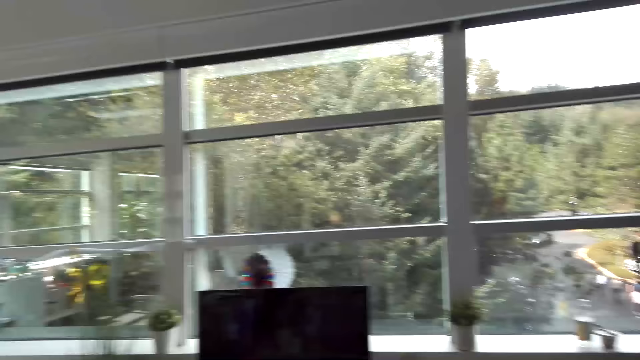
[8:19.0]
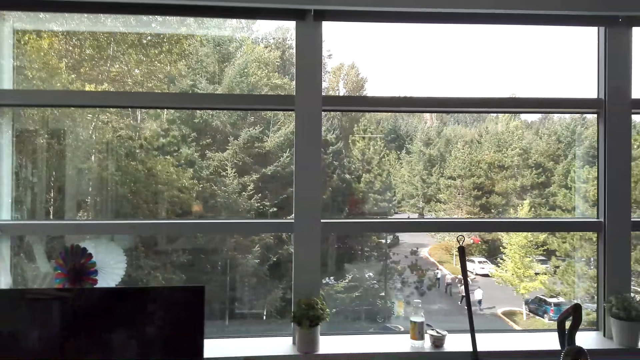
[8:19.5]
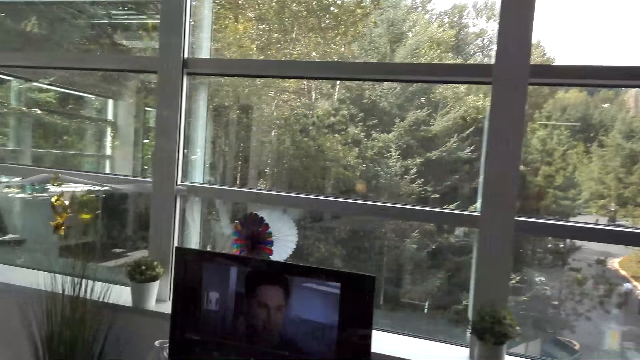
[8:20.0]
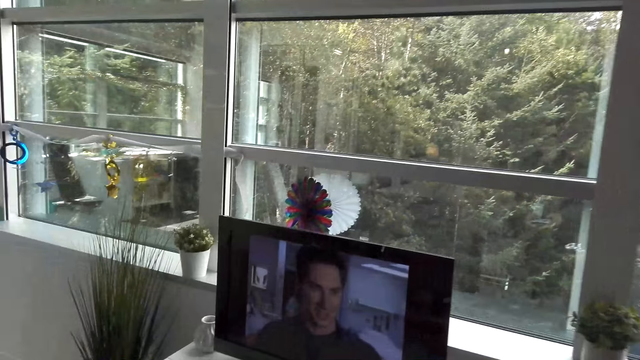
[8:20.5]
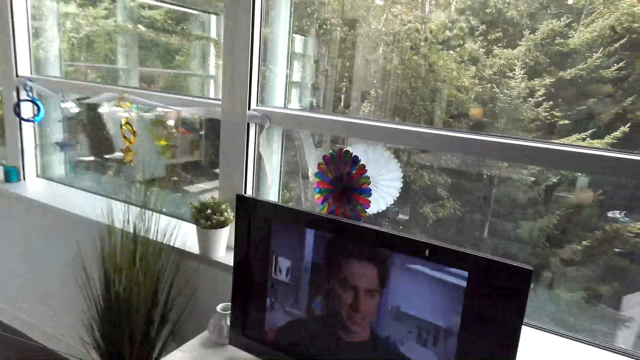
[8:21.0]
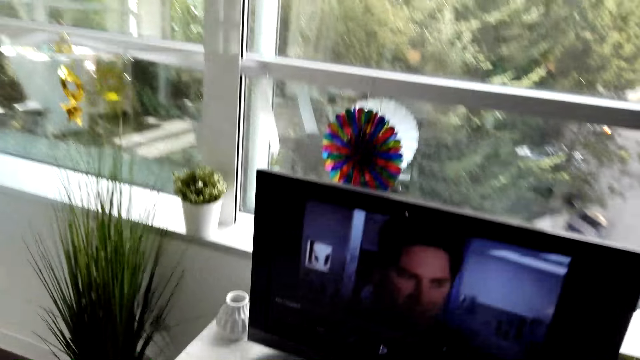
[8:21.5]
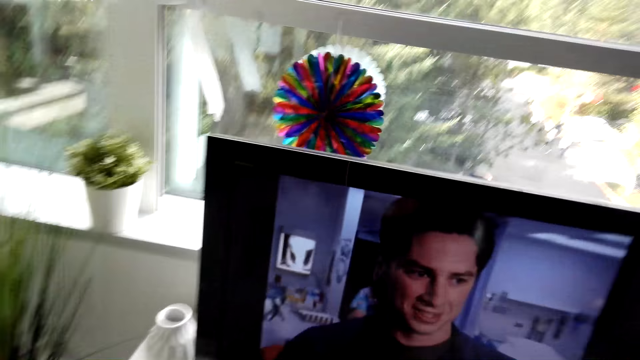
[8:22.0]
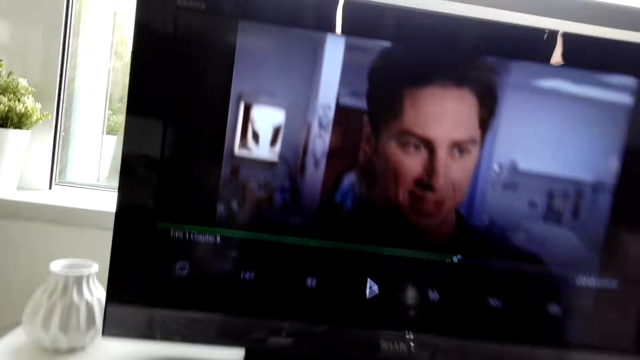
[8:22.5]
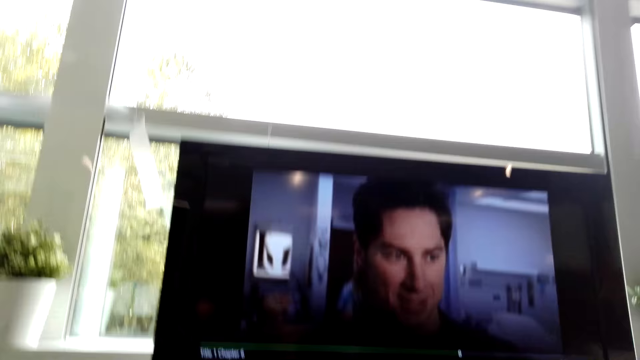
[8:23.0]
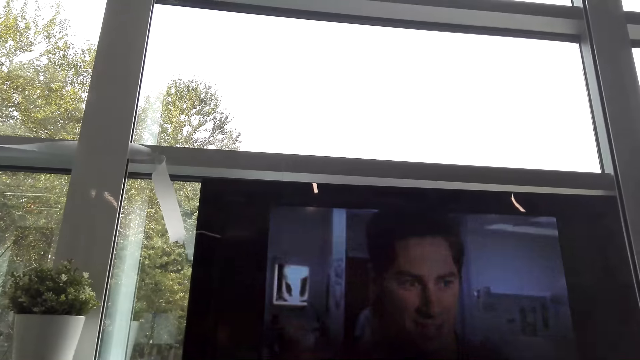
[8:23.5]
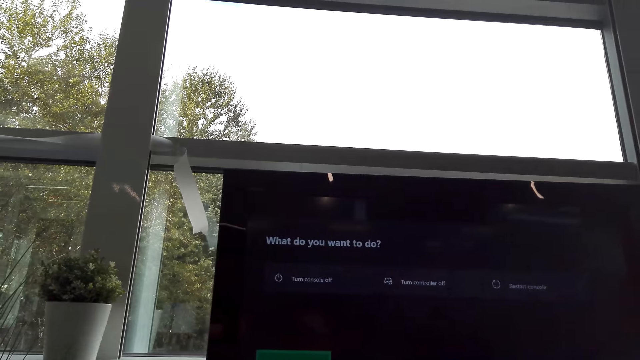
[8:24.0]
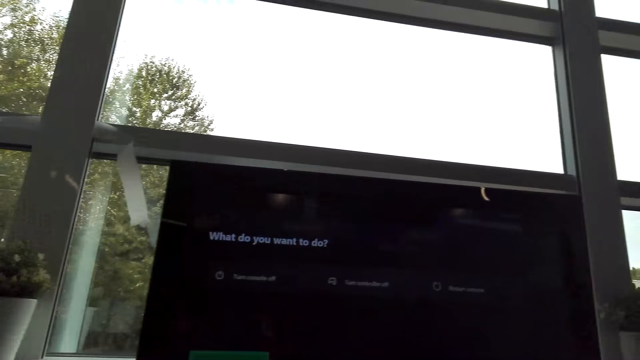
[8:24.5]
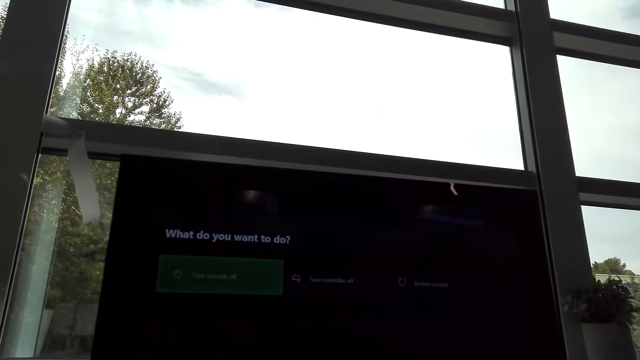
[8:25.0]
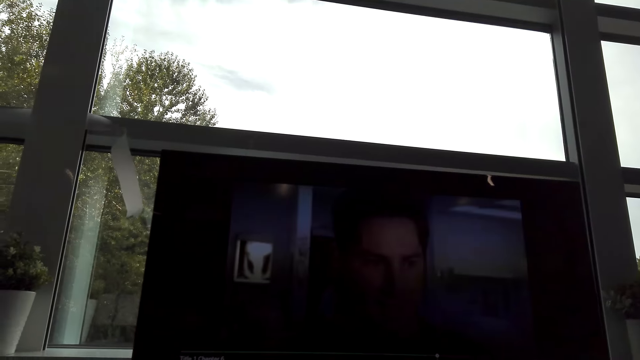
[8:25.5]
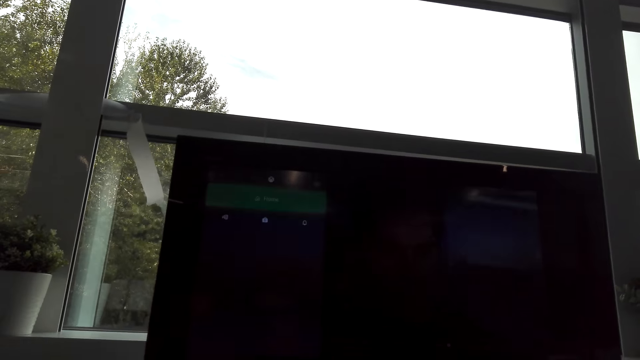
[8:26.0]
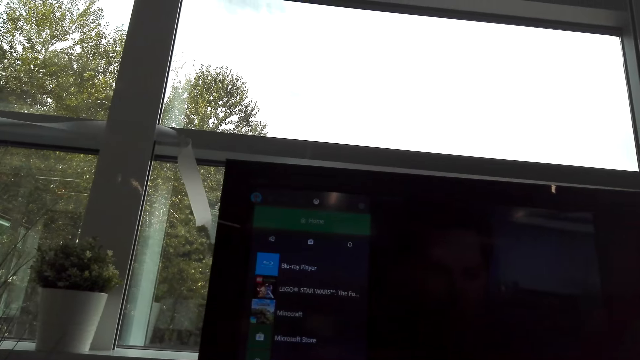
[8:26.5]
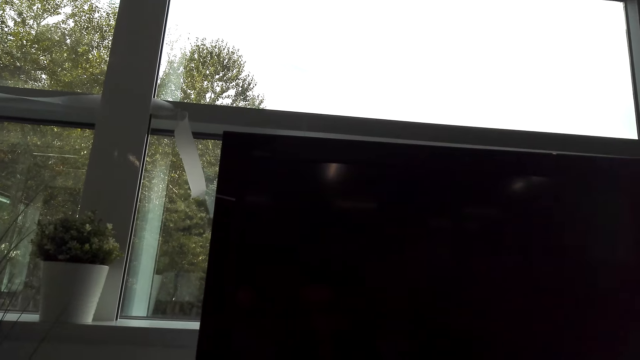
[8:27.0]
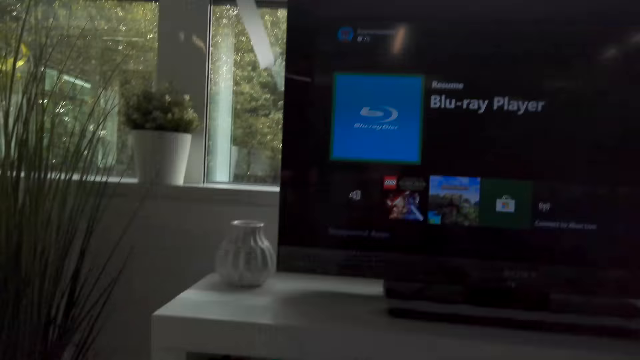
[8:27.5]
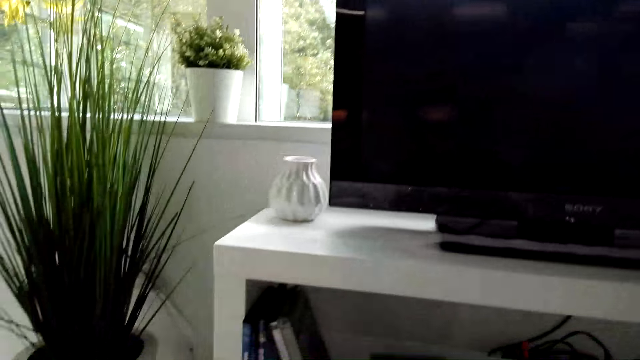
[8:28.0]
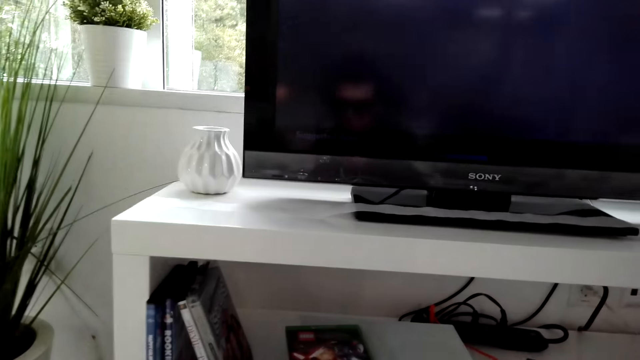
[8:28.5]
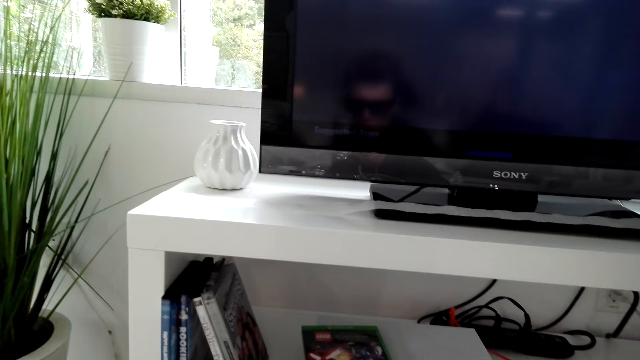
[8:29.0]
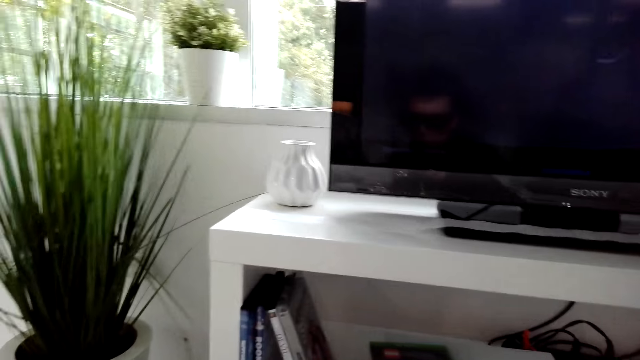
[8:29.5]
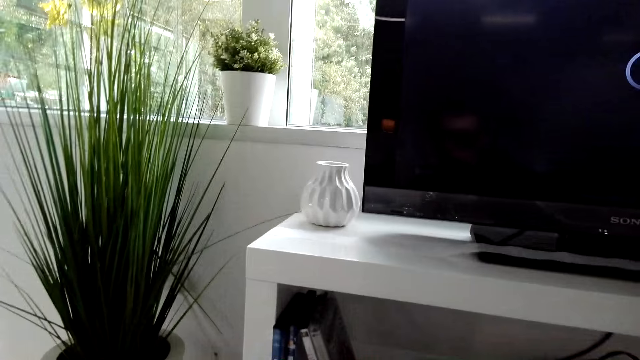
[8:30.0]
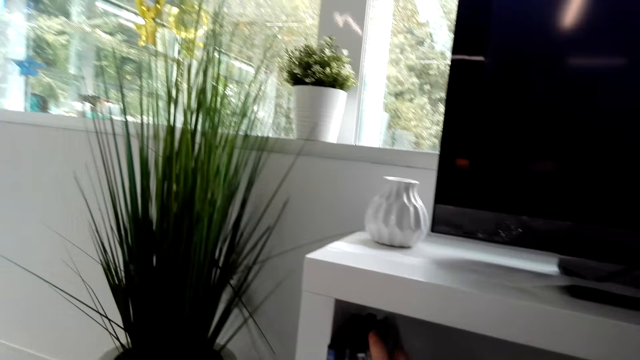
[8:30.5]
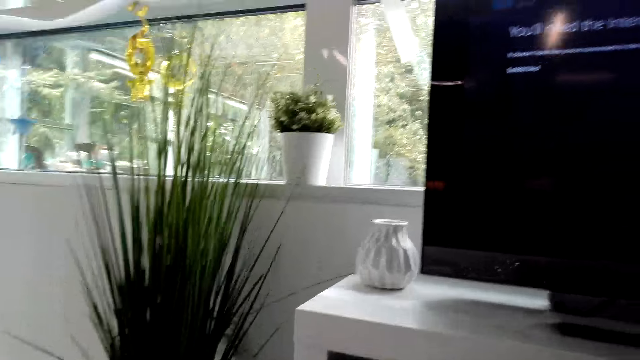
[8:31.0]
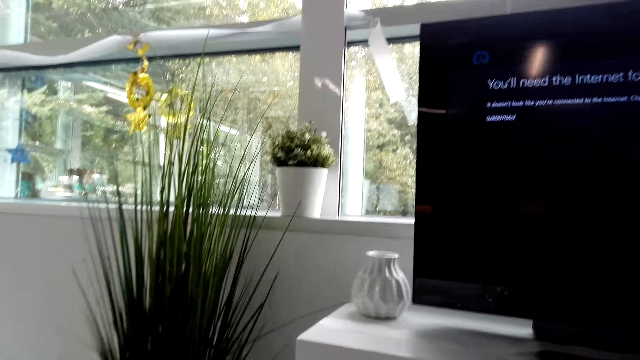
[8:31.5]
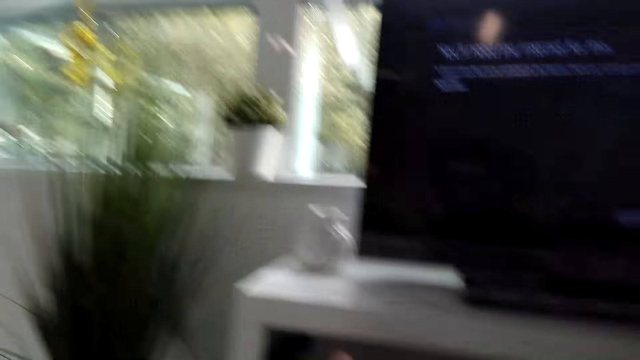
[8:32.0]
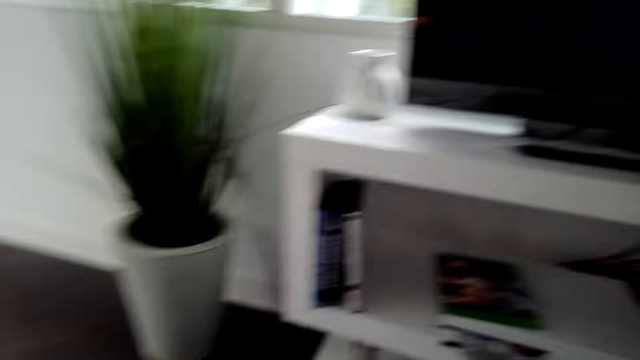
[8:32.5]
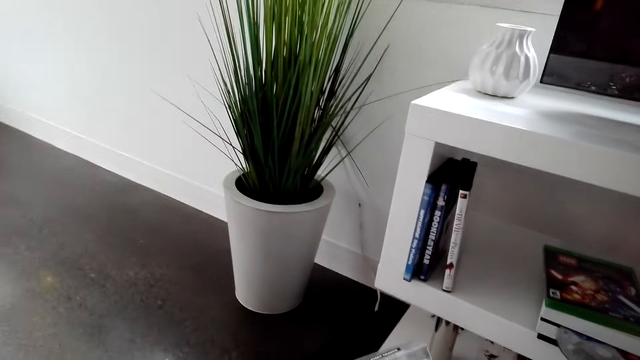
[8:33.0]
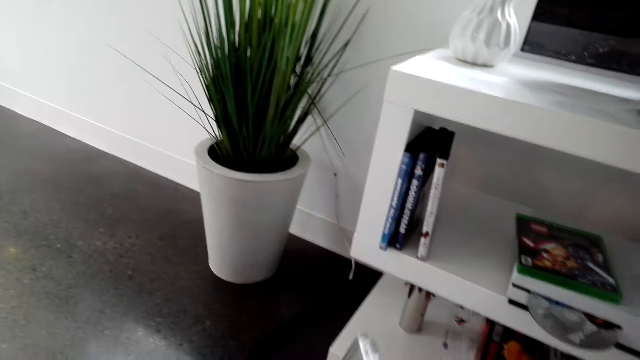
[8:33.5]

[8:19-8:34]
The camera wearer walks towards the television. They turn on the television. They bend beside the television. They operate the television. They look aside.

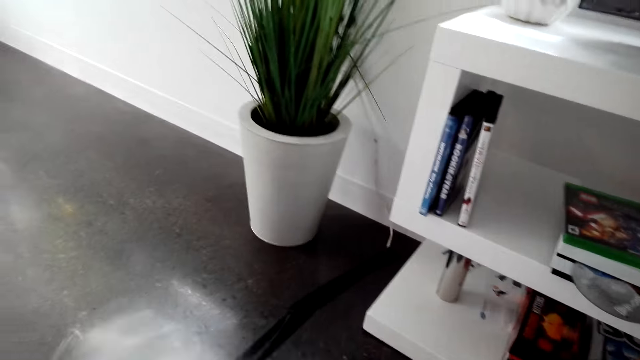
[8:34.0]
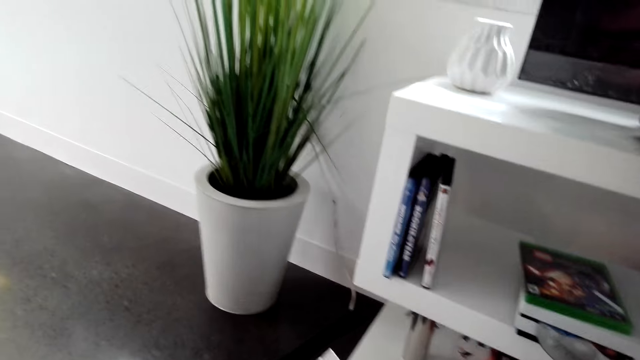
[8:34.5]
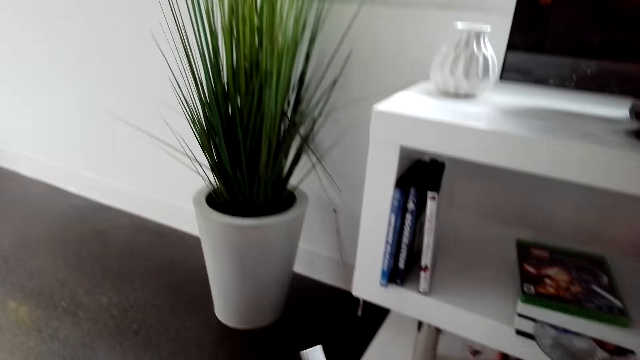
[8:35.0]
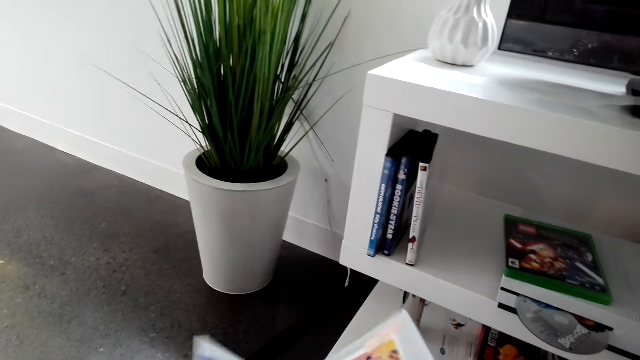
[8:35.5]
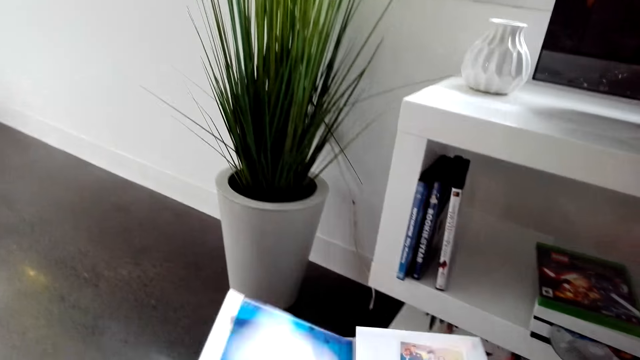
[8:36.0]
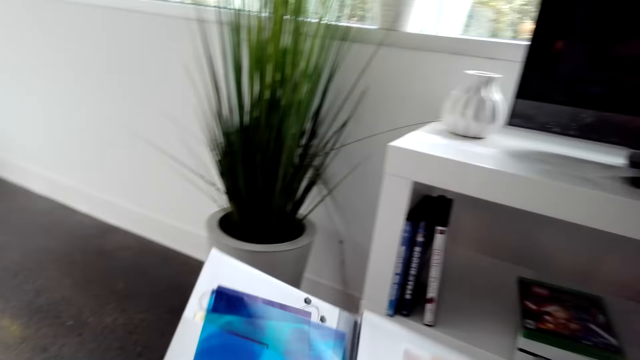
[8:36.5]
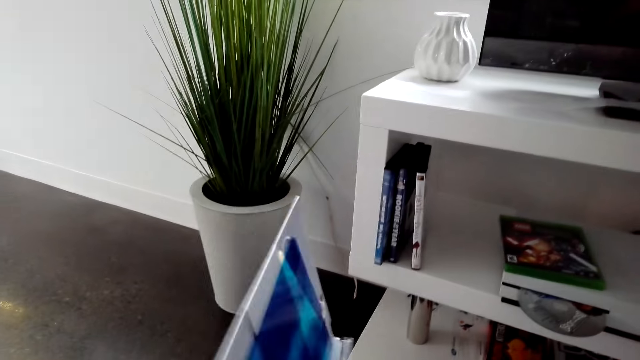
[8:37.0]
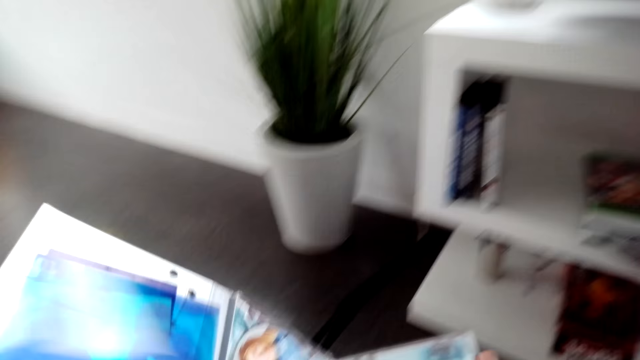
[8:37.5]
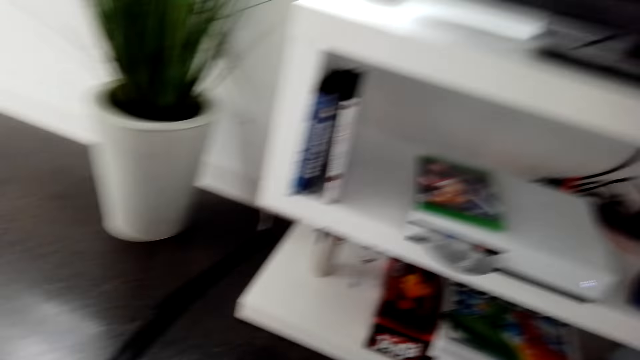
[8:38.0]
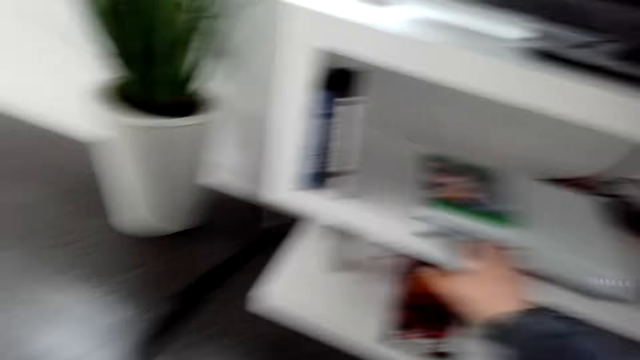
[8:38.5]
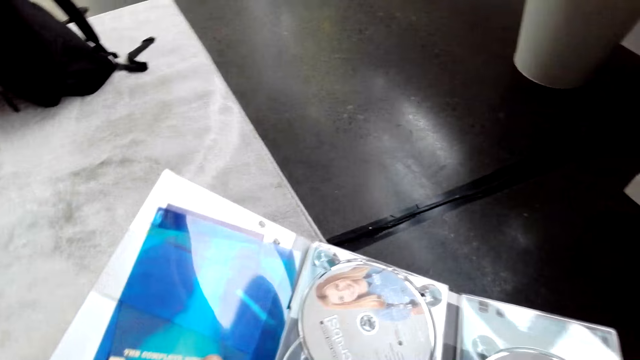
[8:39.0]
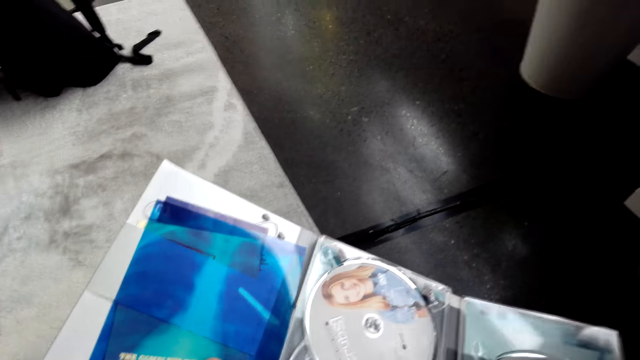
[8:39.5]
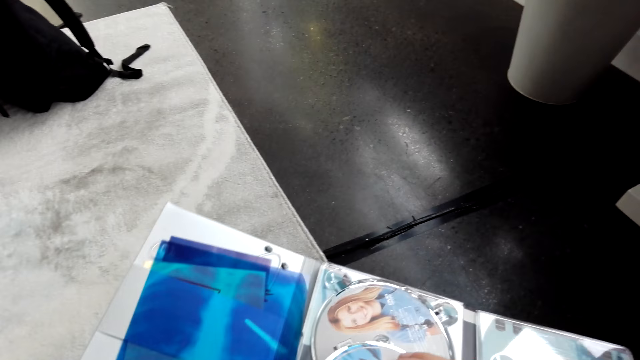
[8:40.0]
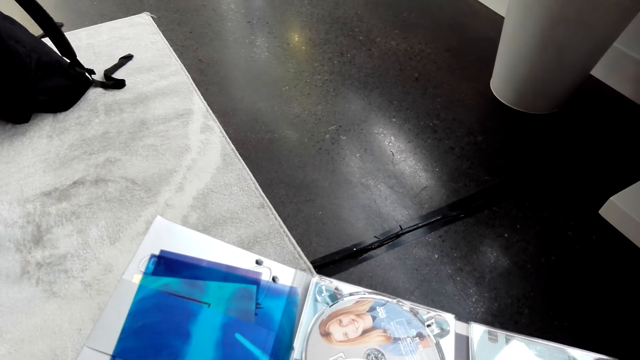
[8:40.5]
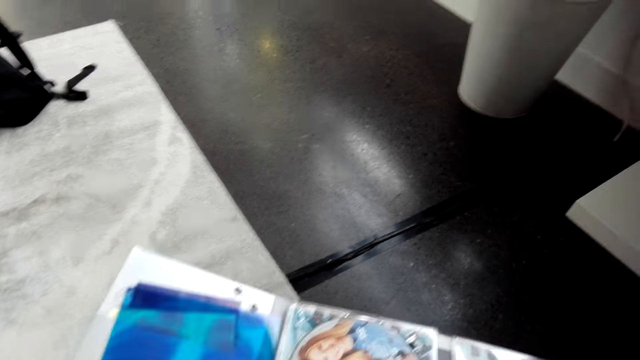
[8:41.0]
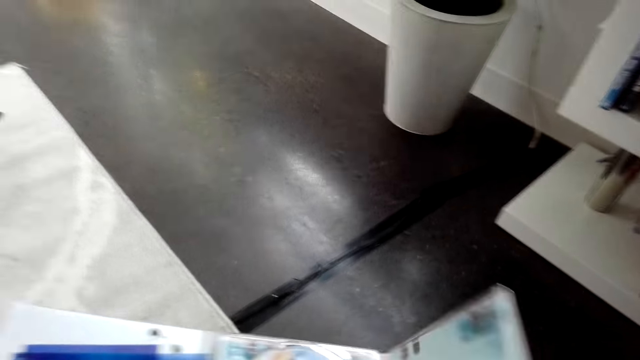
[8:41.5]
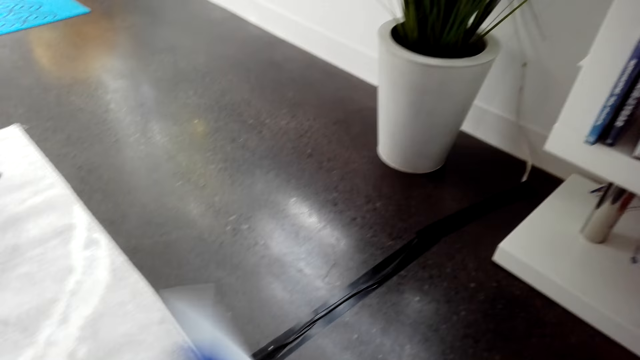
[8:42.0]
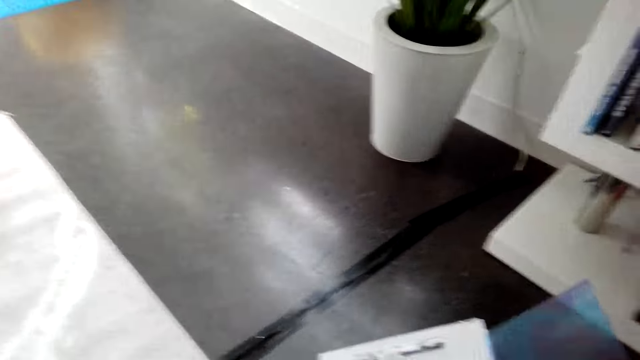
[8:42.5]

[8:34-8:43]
The camera wearer holds an album. They pick up a CD book. They put a disc on the album.
